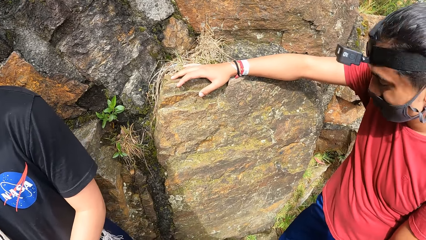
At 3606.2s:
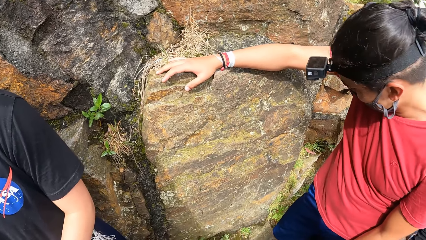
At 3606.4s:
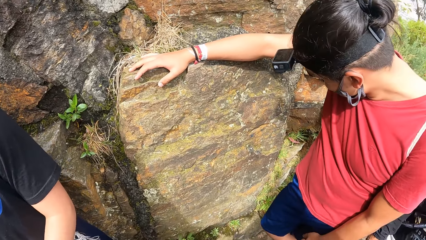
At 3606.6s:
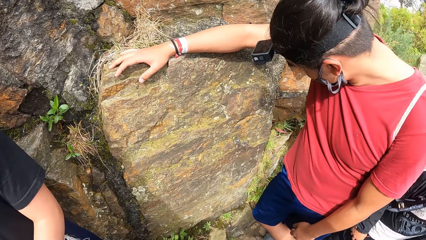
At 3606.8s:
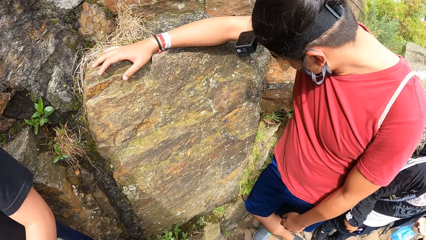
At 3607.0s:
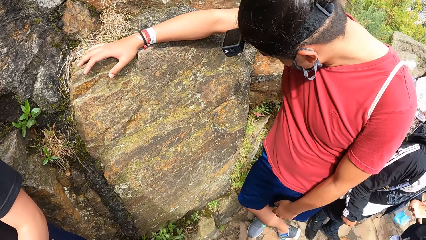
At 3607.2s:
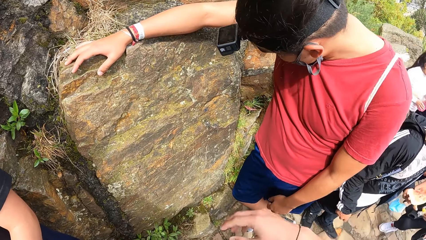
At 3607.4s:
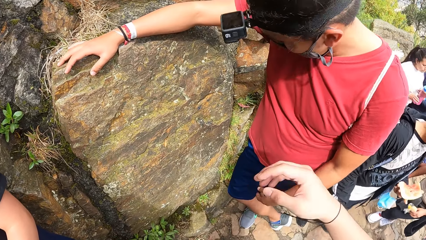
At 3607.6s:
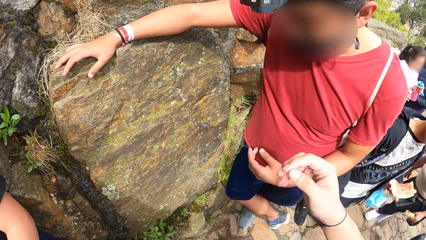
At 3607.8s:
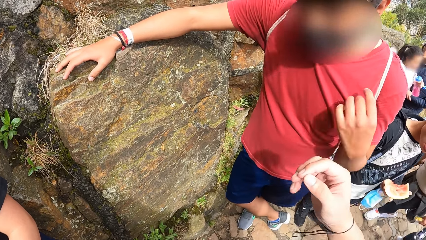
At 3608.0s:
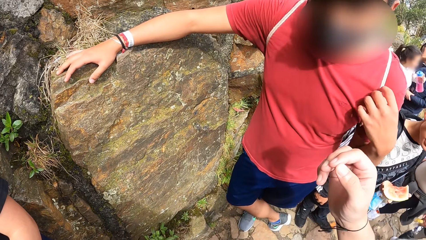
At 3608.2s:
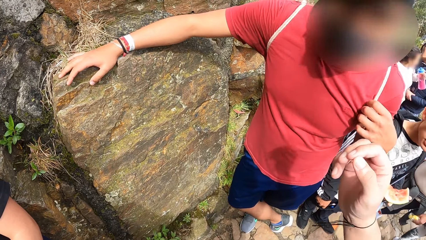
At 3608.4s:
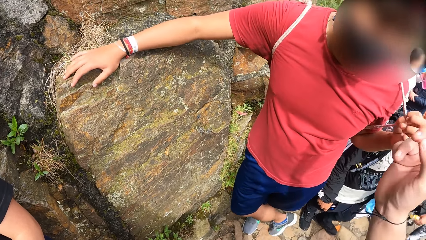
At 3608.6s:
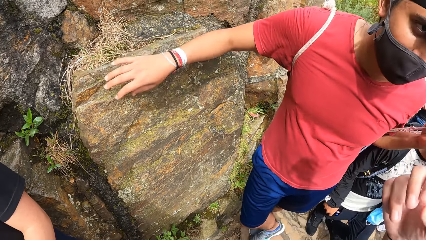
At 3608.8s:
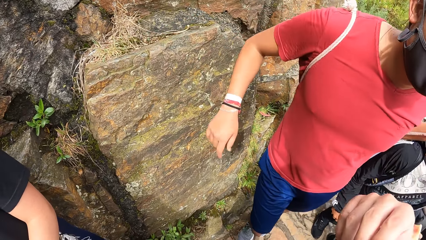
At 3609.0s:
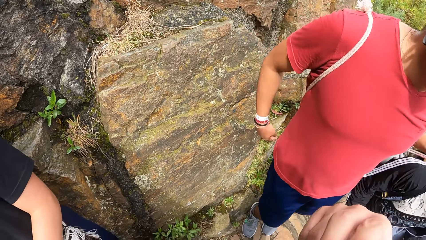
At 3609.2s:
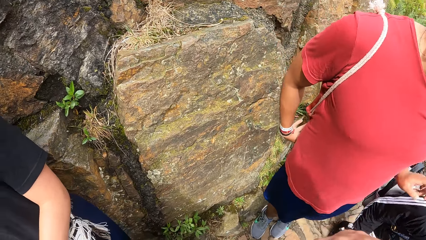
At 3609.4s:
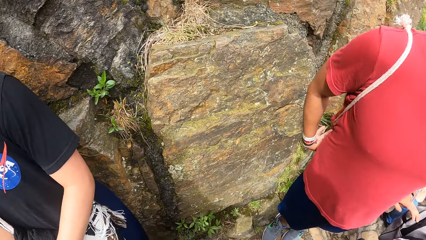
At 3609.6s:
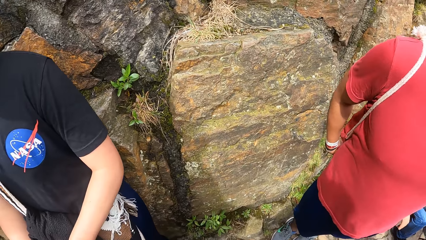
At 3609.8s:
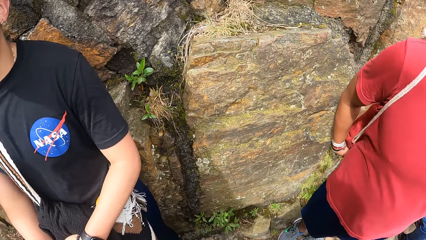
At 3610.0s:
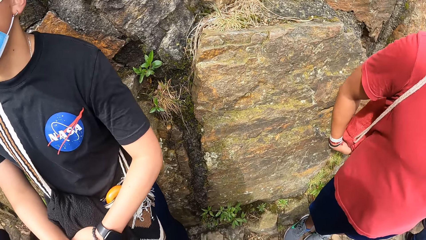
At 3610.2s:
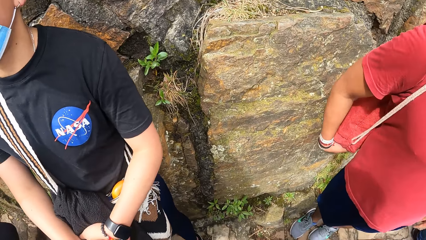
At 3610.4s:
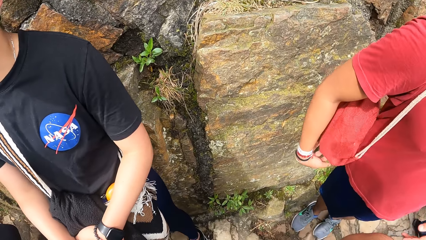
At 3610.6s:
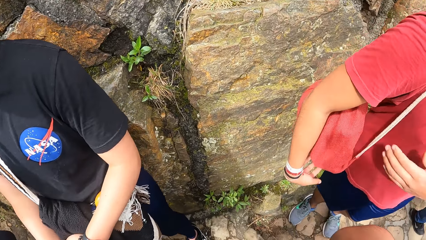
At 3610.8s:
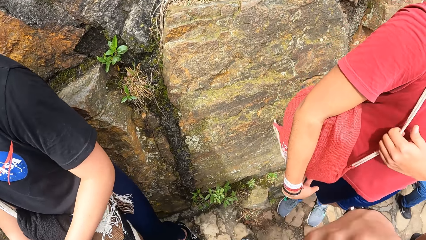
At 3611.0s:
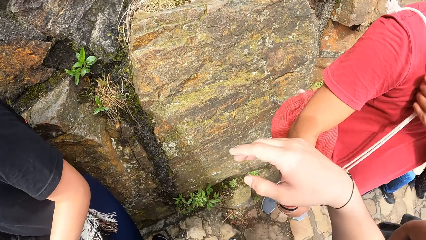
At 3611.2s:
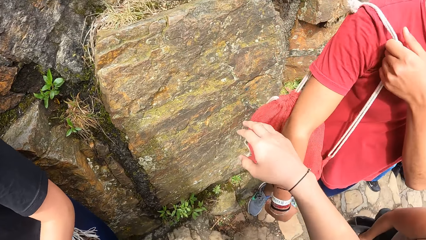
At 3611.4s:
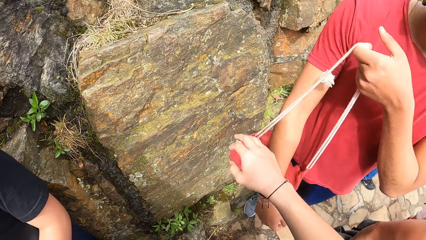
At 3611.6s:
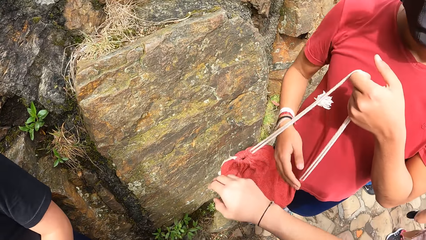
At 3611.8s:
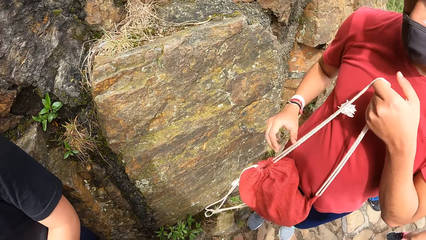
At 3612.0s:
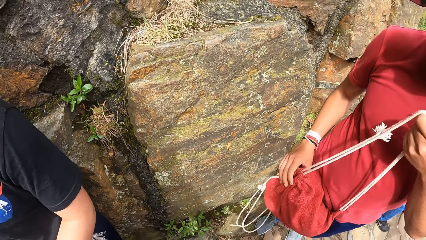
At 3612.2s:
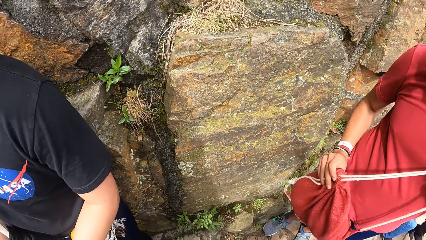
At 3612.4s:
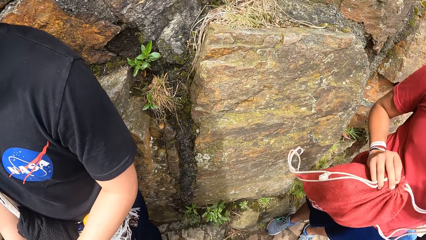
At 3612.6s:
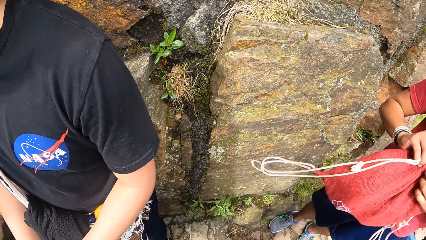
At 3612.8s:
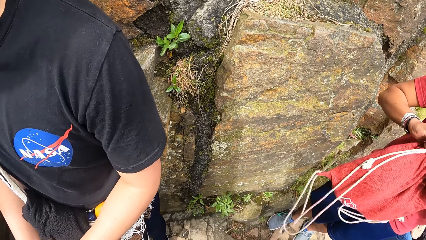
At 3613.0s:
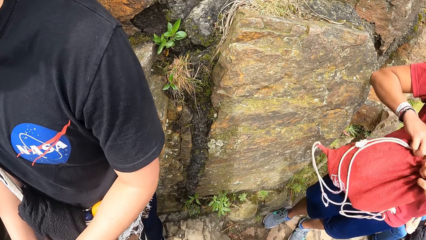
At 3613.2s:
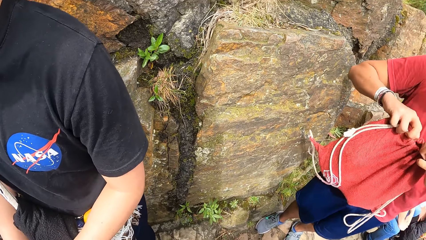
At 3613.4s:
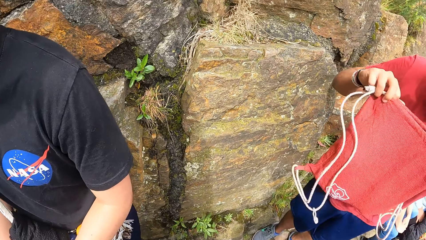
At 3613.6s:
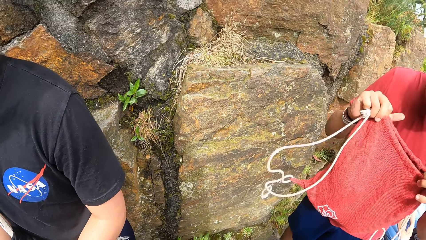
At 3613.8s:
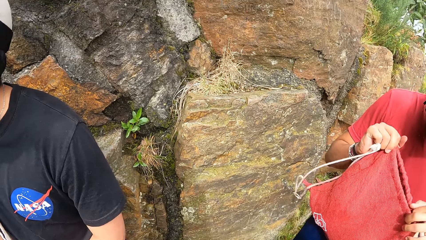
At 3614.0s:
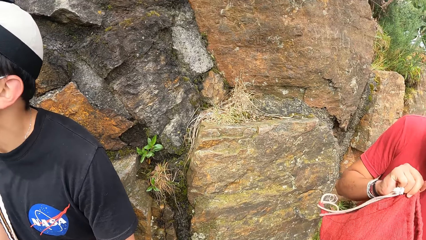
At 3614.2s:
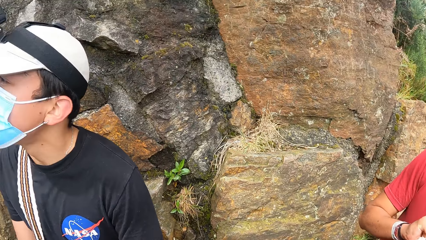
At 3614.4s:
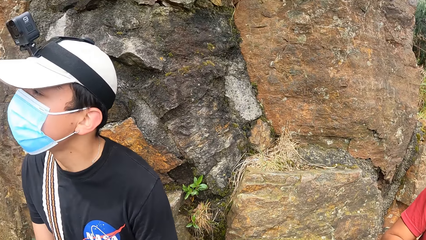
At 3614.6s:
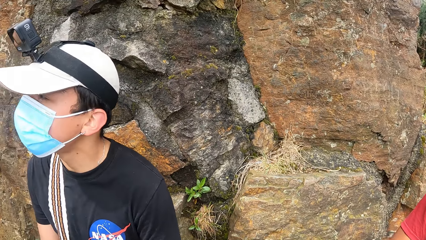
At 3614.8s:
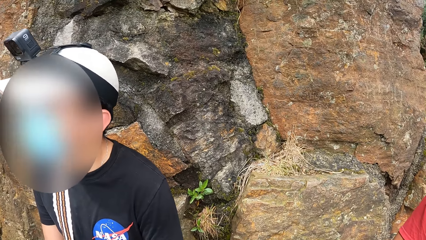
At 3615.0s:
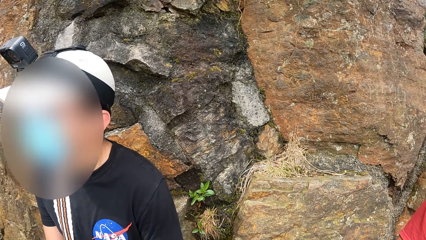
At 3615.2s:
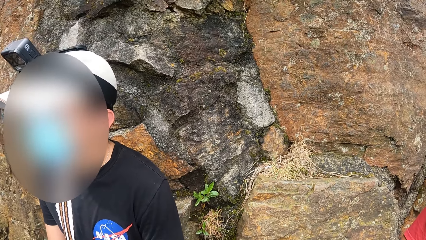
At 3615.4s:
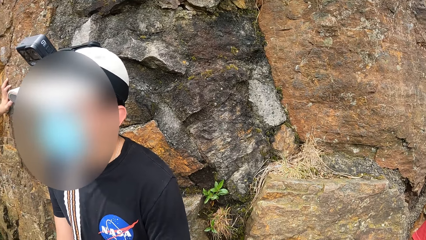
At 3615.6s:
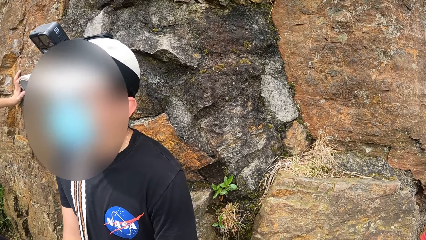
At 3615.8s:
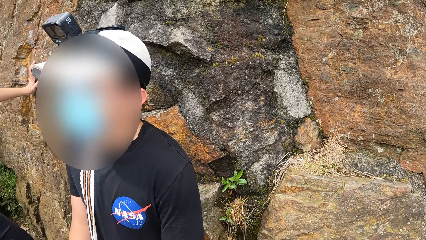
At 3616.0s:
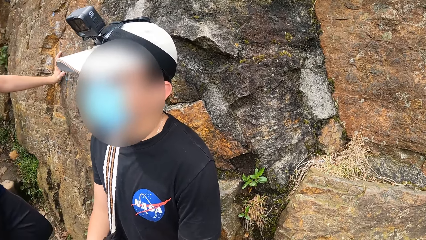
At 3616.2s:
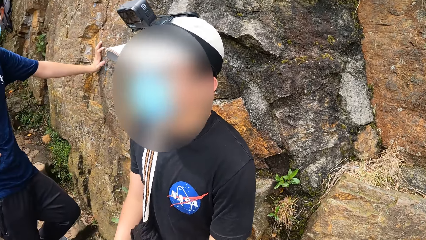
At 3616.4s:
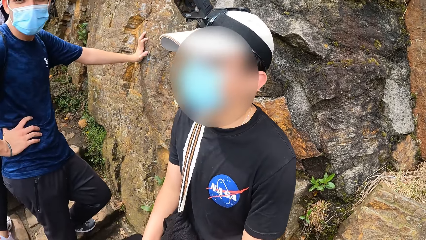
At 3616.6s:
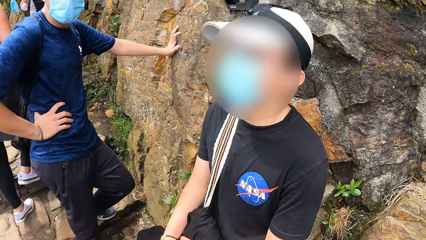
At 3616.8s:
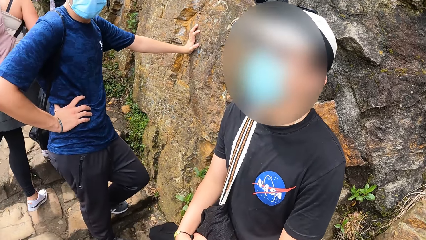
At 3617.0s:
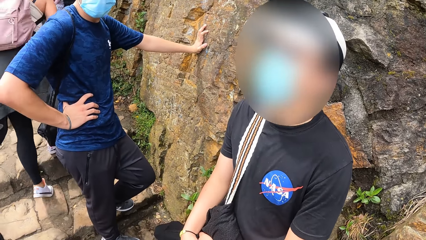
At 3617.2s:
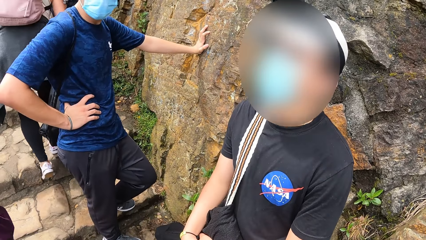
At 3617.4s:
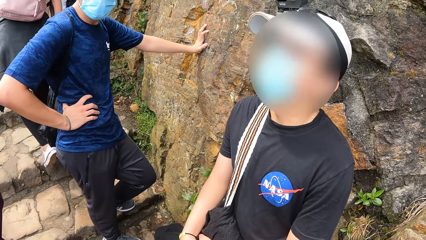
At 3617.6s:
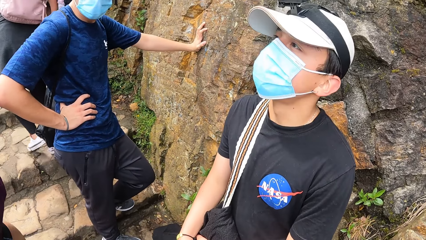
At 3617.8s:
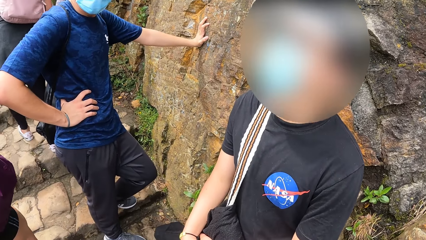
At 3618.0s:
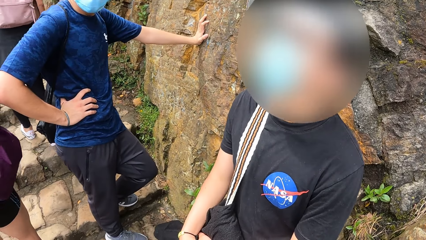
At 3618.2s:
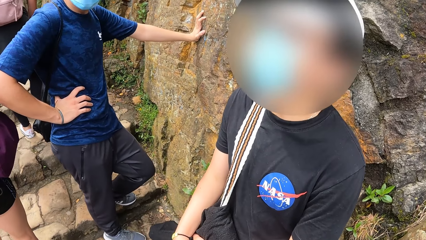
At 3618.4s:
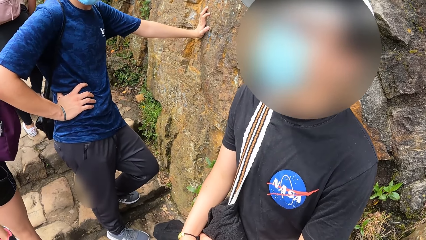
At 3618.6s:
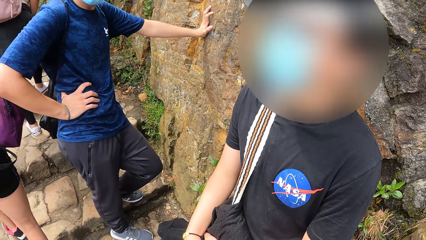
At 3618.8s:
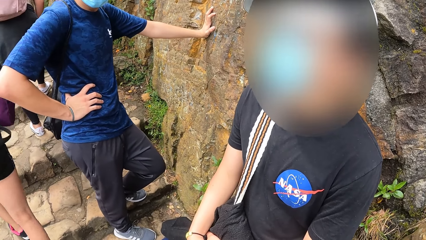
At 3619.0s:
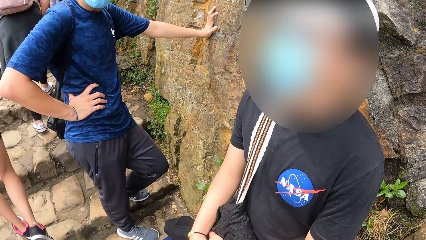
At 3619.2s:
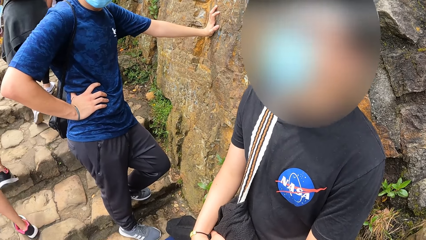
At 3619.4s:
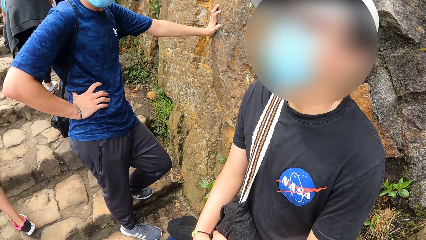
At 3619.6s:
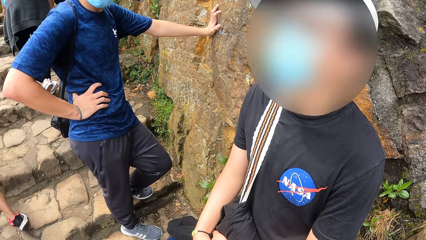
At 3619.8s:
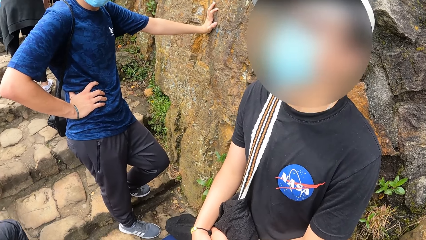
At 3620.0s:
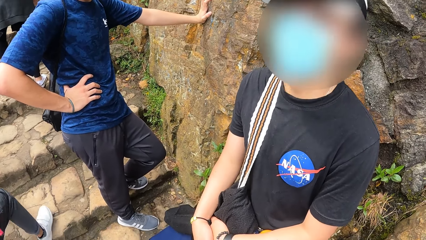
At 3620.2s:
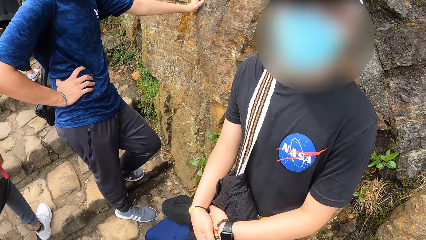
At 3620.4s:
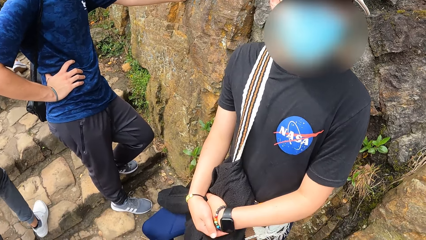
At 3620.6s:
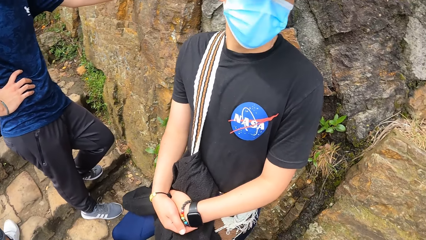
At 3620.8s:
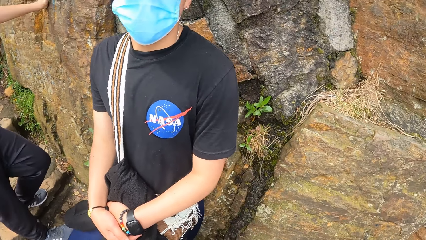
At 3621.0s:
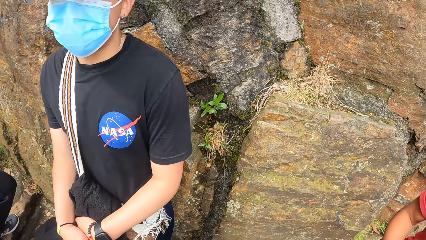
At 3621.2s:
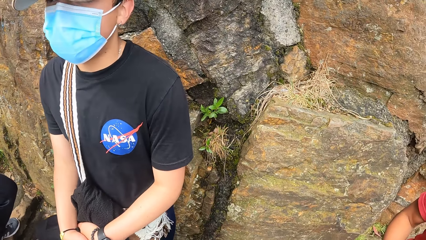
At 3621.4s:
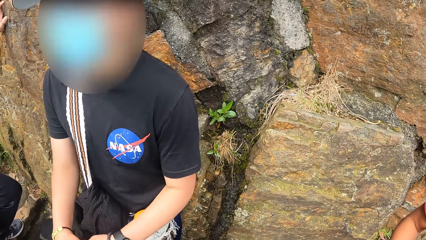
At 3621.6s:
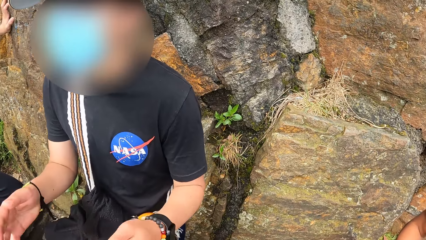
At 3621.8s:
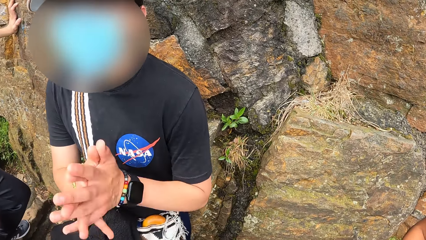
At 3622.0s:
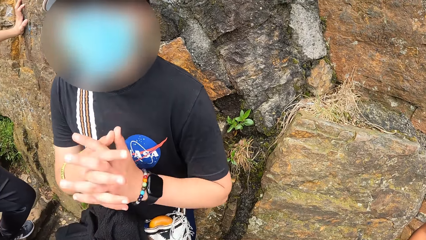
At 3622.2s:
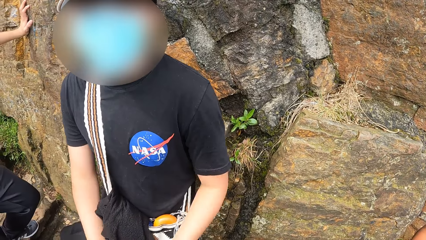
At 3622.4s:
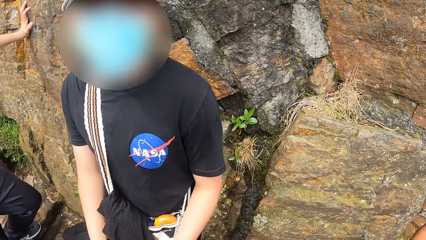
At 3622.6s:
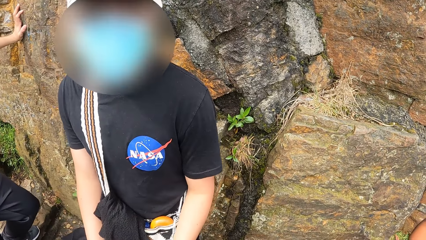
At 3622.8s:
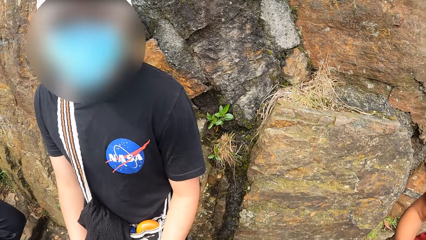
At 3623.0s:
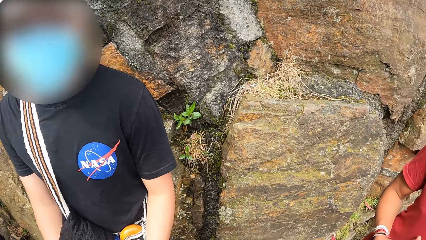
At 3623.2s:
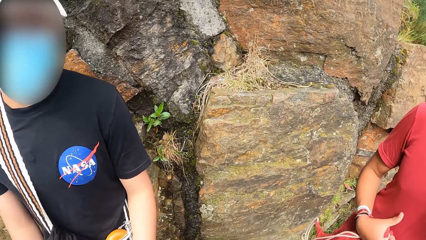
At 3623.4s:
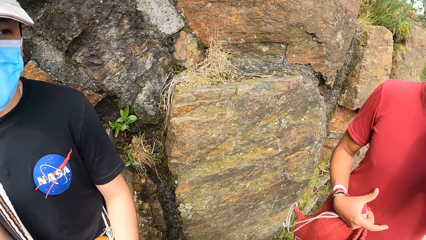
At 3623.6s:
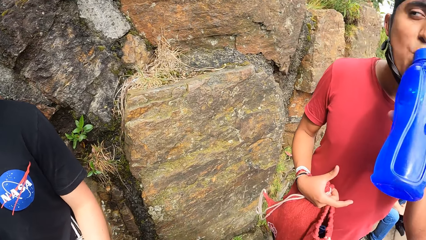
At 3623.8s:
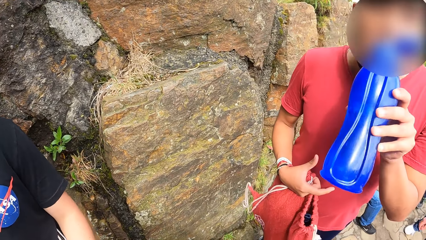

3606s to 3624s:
The camera wearer lifts the right hand. They look at the wall. A man holds a bag with both hands. The man opens the bag with both hands. The camera wearer looks at another man. The other man interacts with the camera wearer. A man holds the hands together. The first man drinks from a bottle with his left hand.
